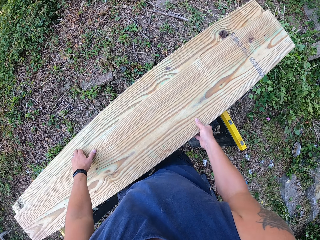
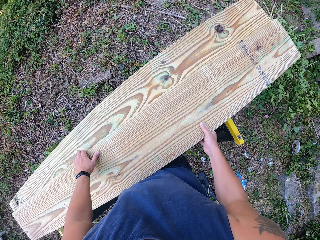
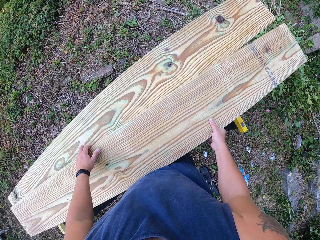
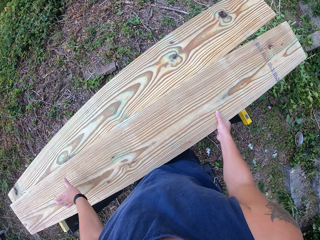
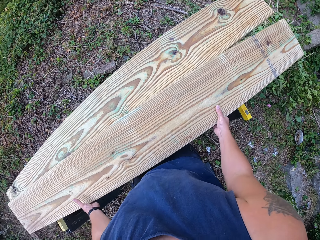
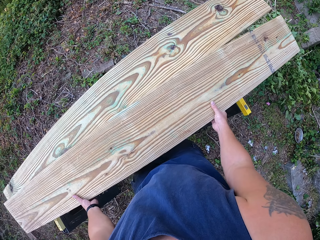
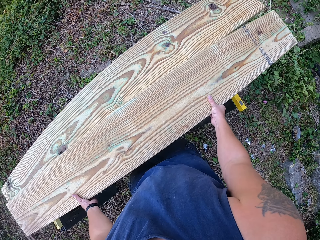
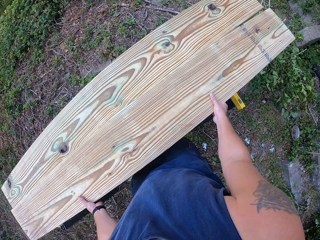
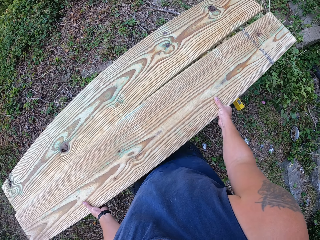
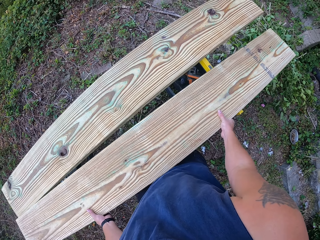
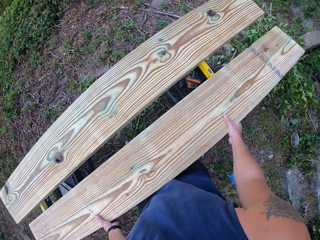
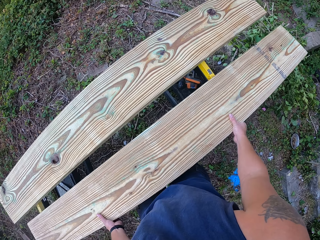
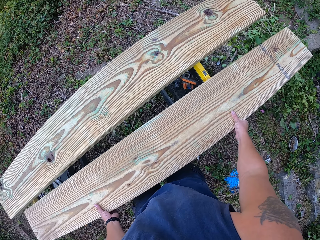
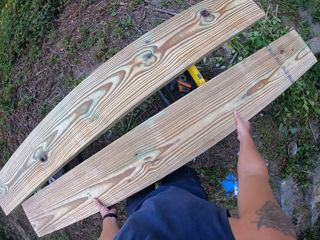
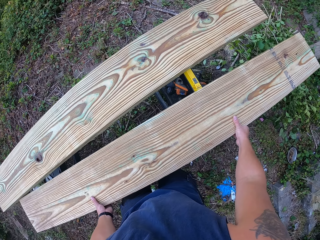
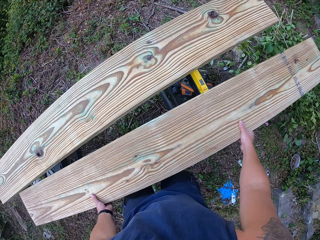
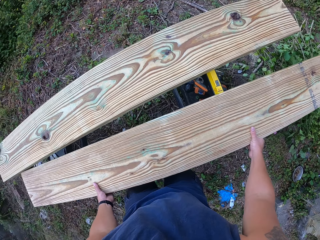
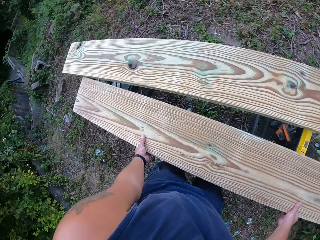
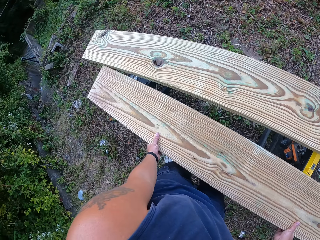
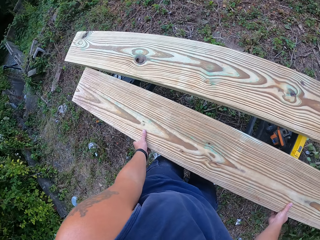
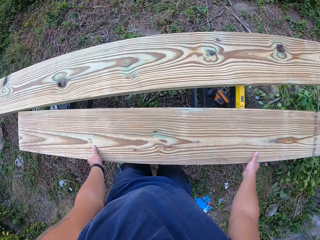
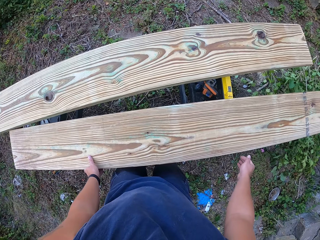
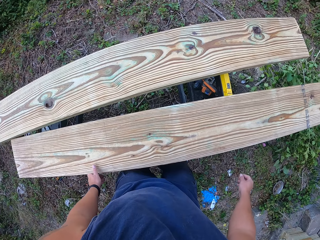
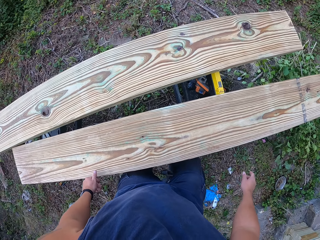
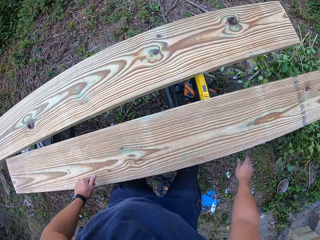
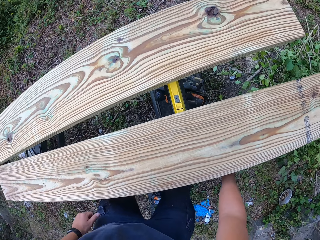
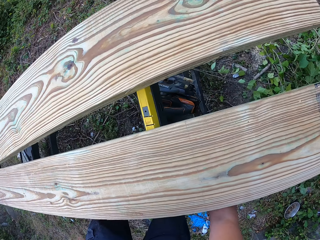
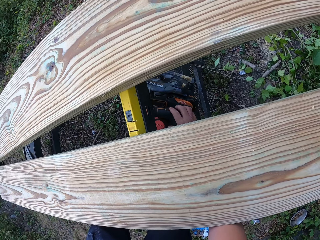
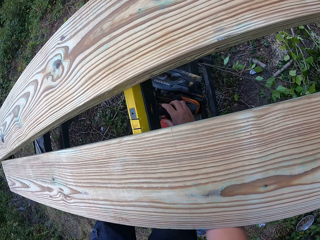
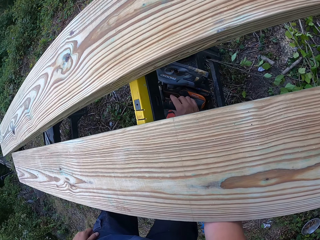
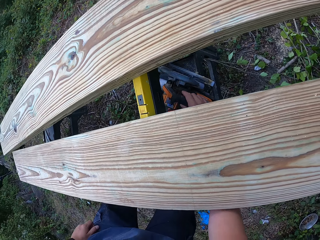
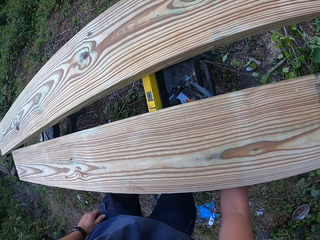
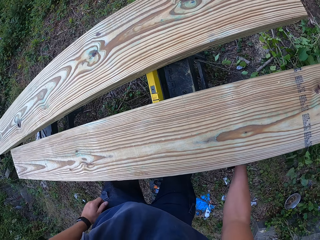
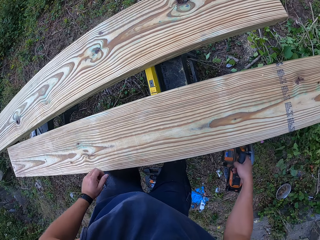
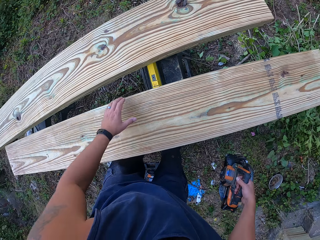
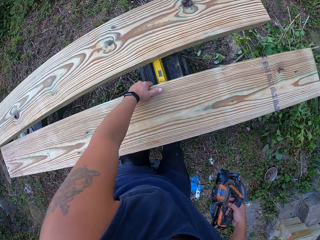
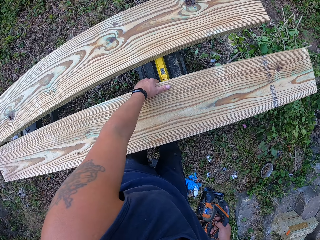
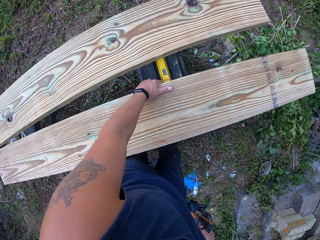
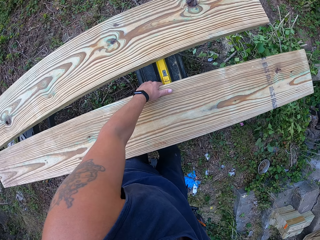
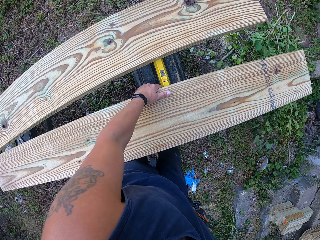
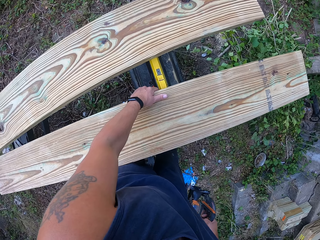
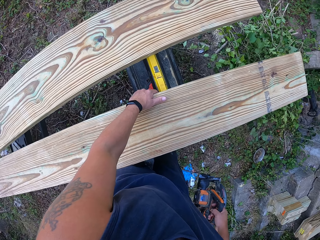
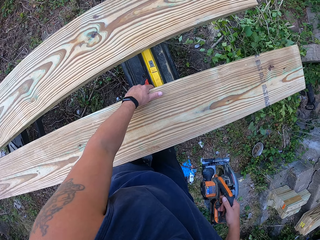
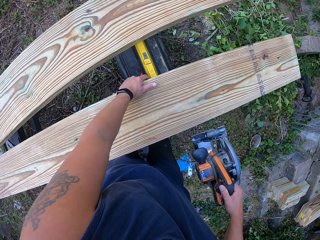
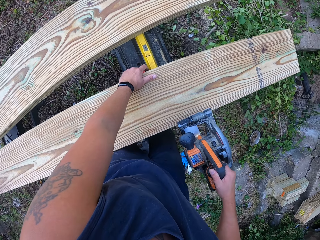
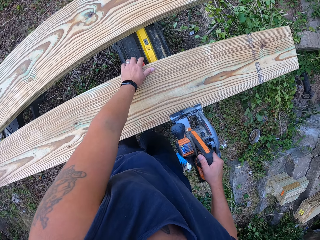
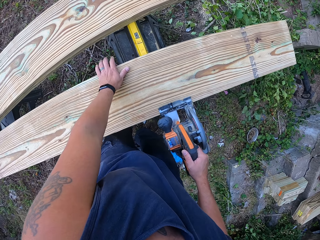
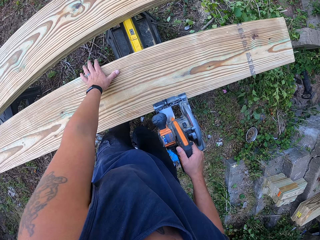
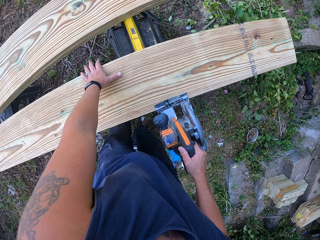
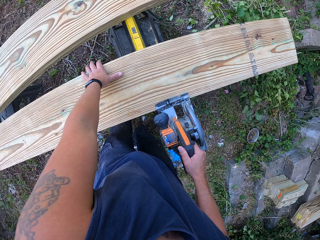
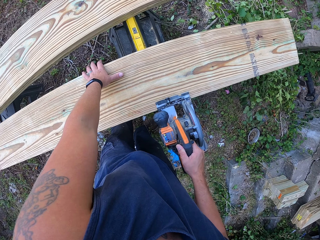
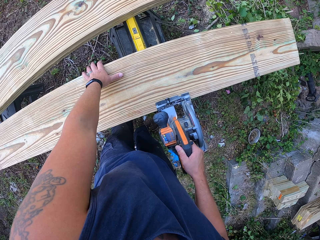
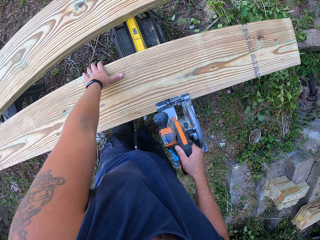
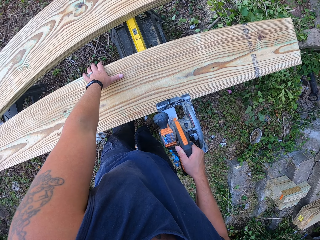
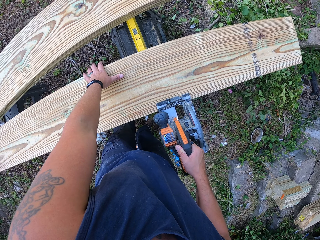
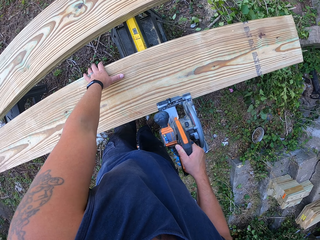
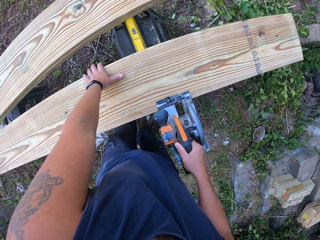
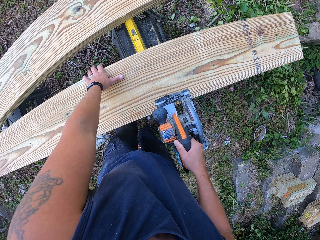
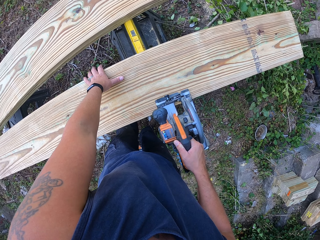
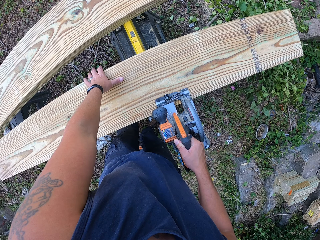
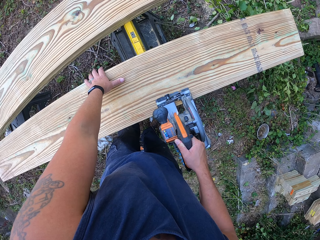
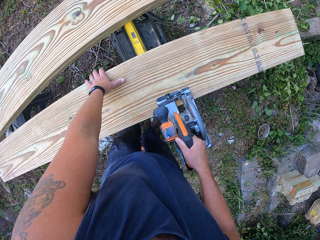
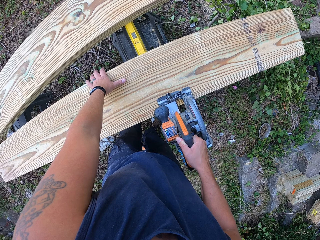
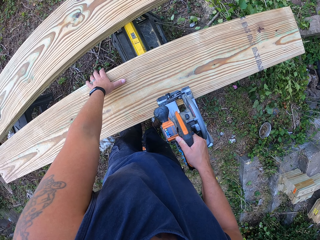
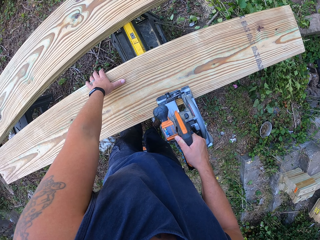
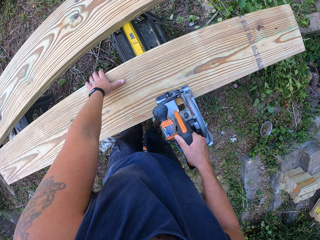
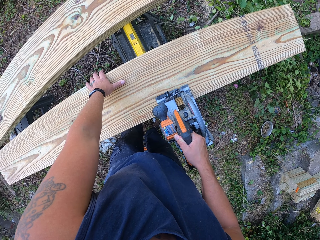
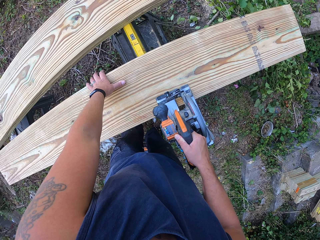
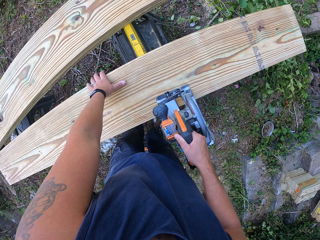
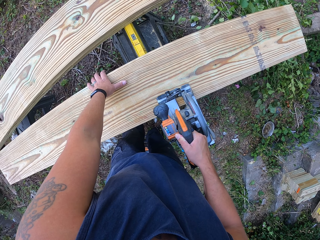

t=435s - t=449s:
The camera wearer picks the circular saw from the lift with his right hand. He moves the second plank of wood on the lift with his left hand. He cuts the second plank of wood with the circular saw in his right hand.

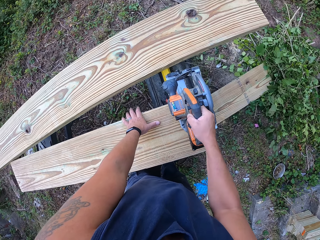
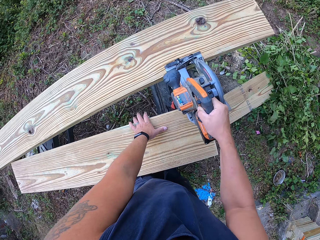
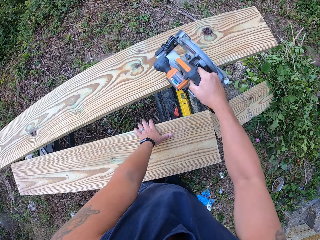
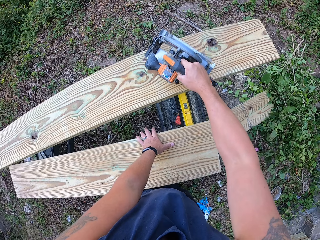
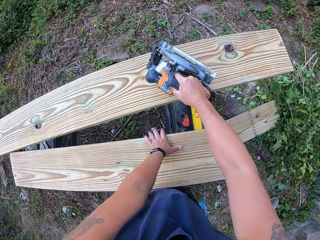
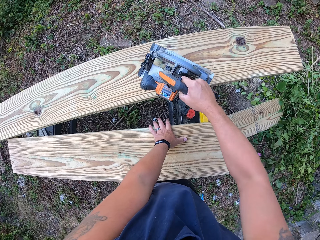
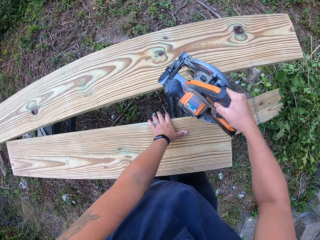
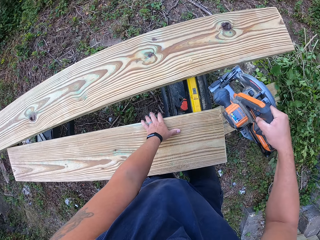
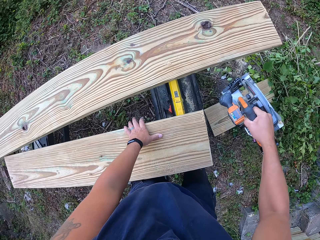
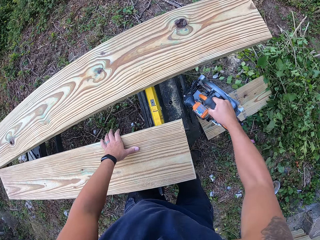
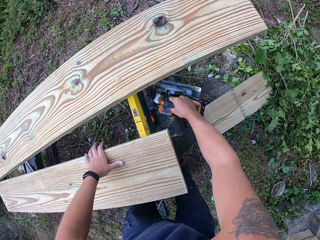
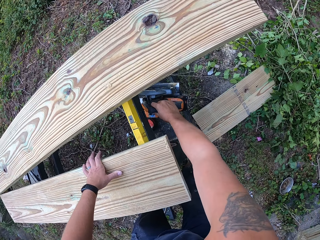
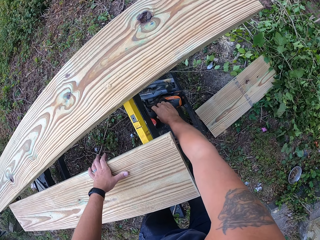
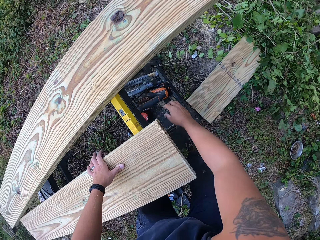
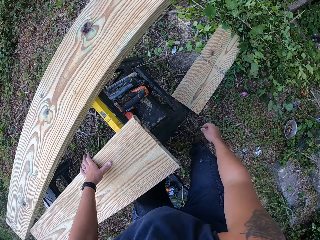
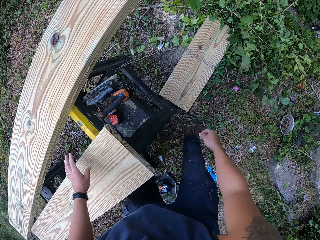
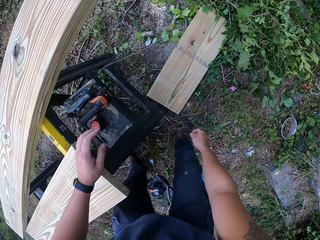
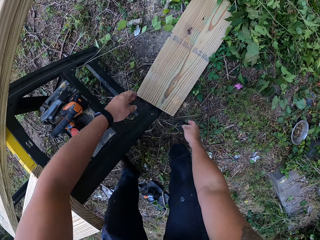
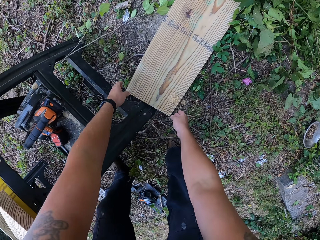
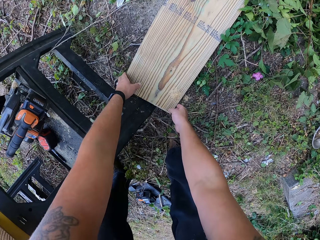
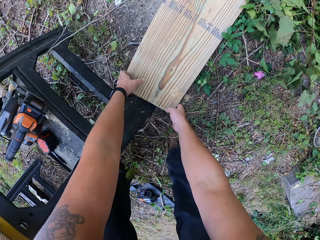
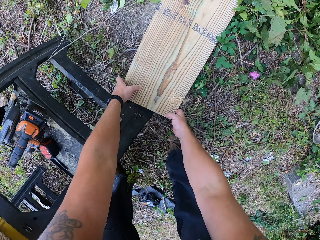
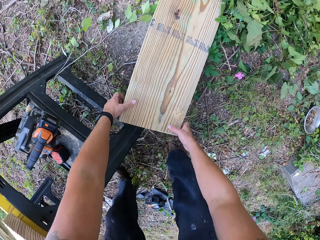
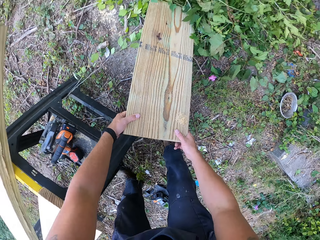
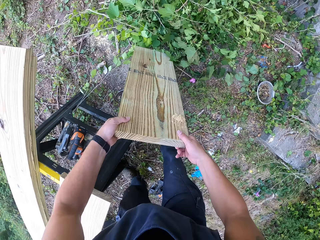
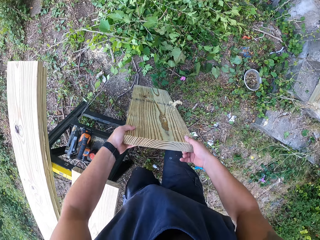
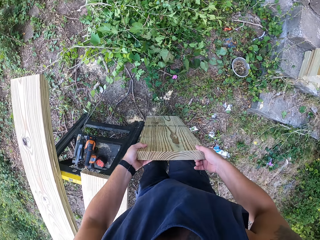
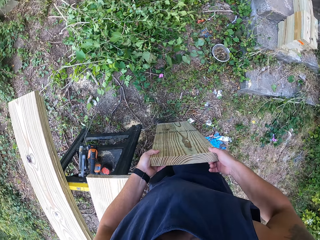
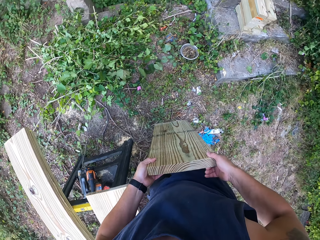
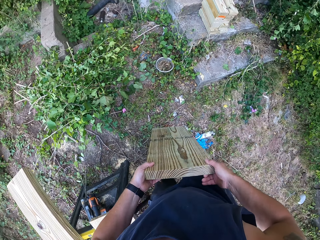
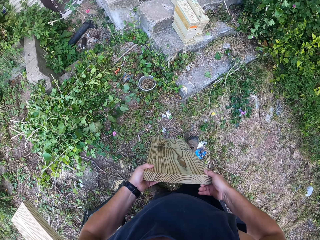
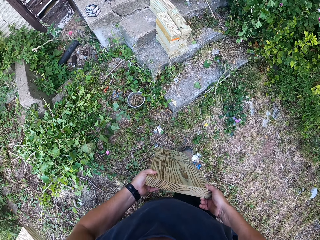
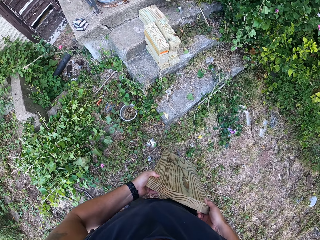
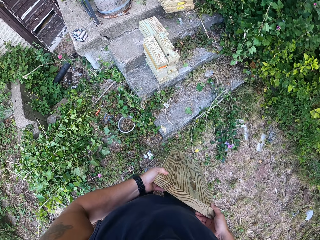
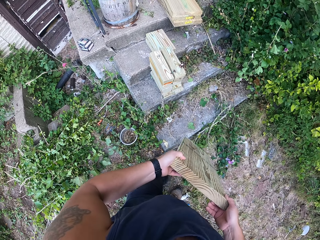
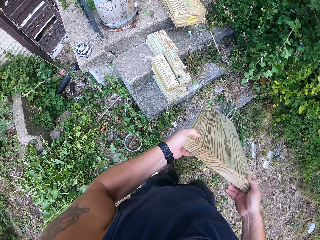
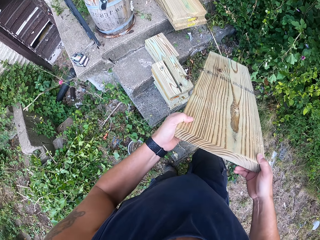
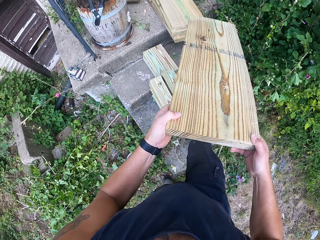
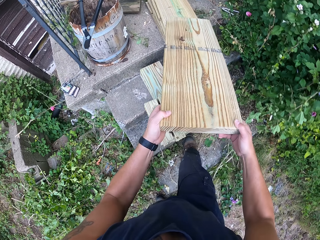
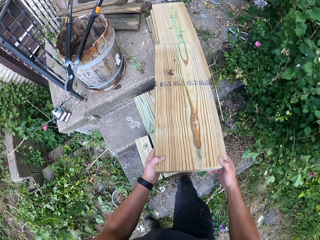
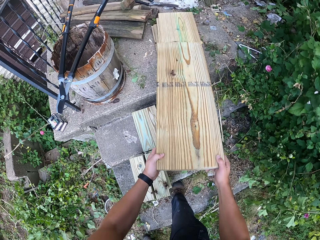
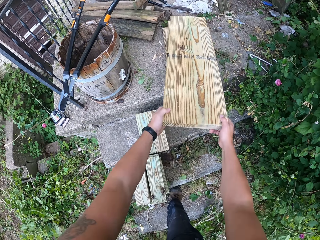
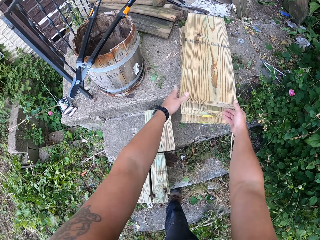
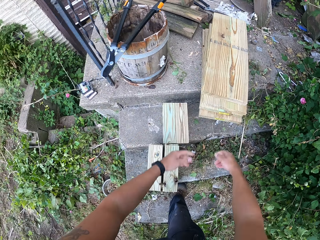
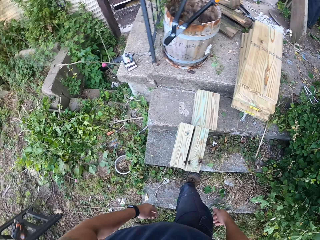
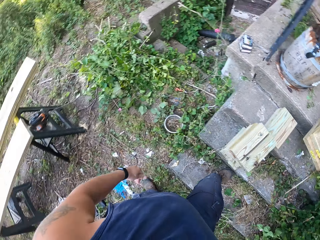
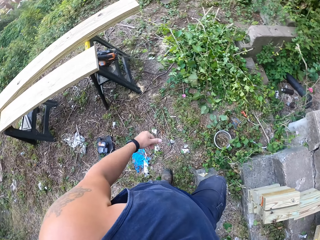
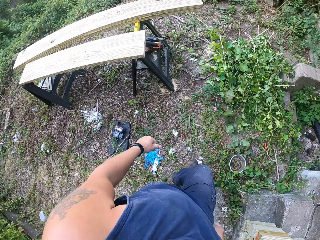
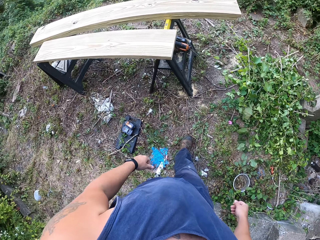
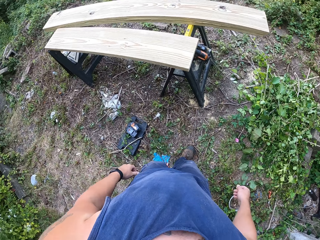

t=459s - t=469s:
The camera wearer places the circular saw on the second plank of wood on the lift with his right hand. He places the circular saw on the lift with his right hand. He picks another portion of wood from the floor with both of his hands. He walks around the compound. He places the portion of wood on the staircase with both of his hands.
